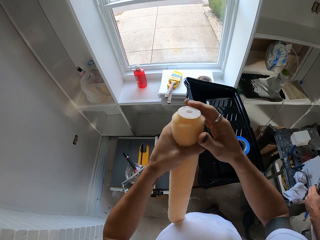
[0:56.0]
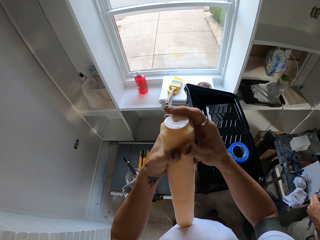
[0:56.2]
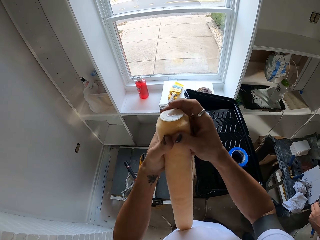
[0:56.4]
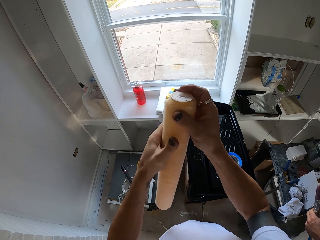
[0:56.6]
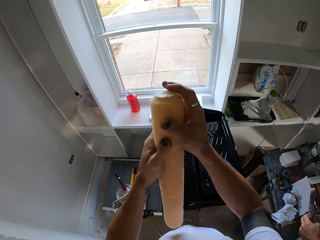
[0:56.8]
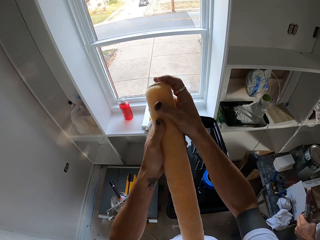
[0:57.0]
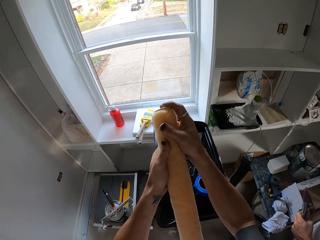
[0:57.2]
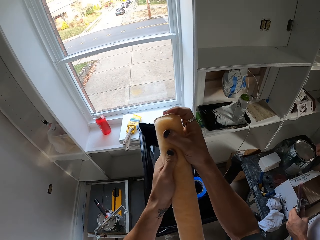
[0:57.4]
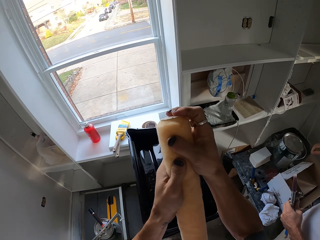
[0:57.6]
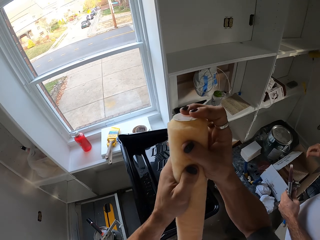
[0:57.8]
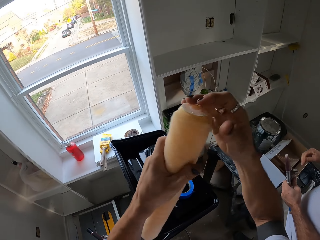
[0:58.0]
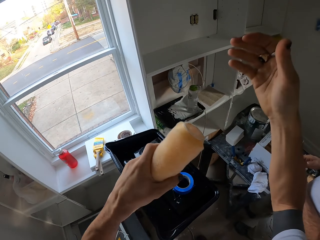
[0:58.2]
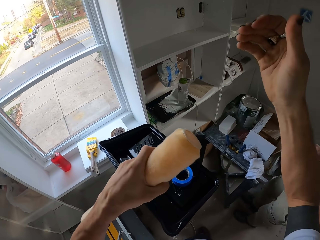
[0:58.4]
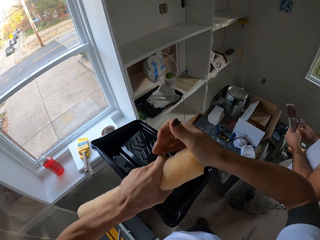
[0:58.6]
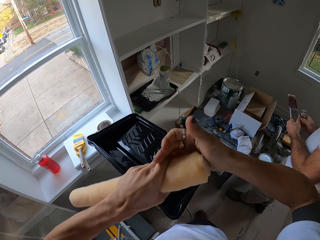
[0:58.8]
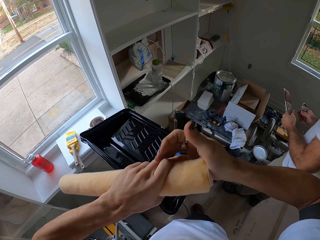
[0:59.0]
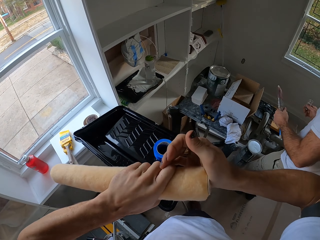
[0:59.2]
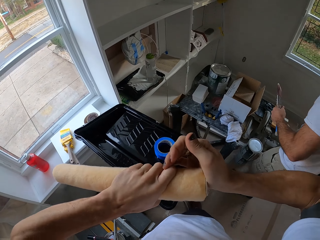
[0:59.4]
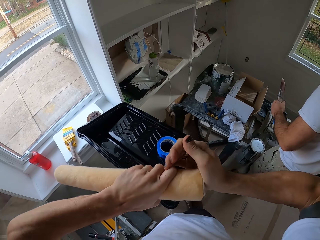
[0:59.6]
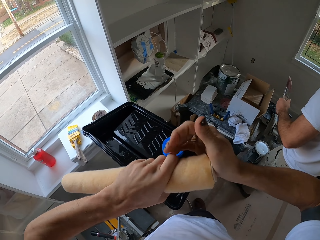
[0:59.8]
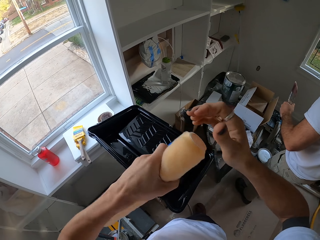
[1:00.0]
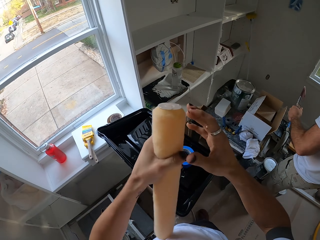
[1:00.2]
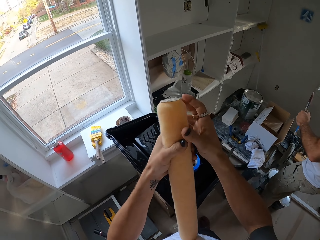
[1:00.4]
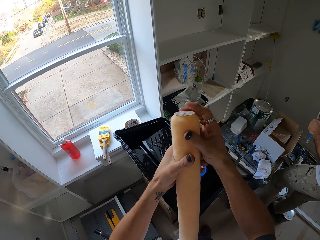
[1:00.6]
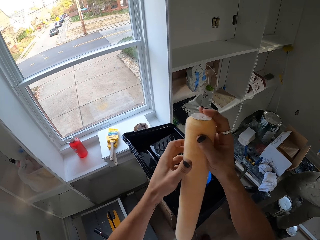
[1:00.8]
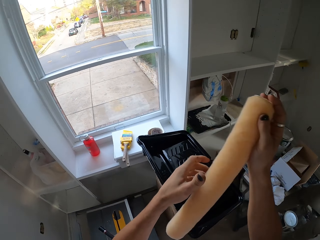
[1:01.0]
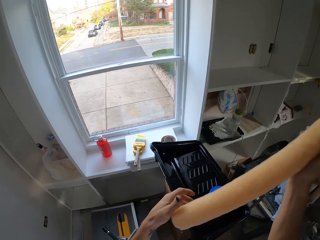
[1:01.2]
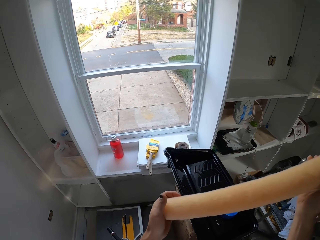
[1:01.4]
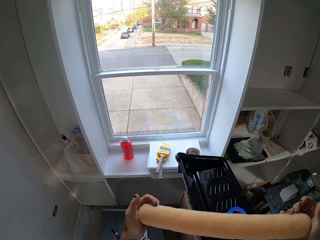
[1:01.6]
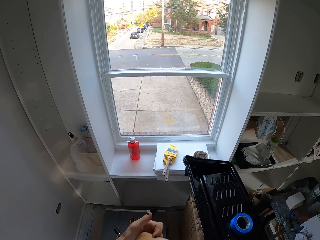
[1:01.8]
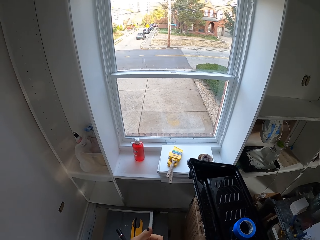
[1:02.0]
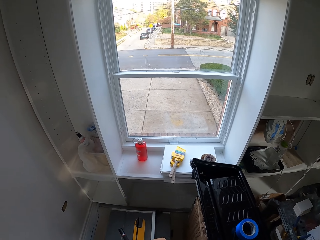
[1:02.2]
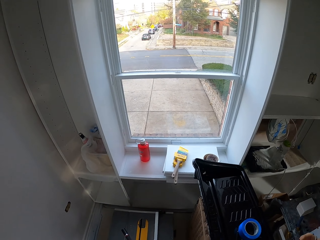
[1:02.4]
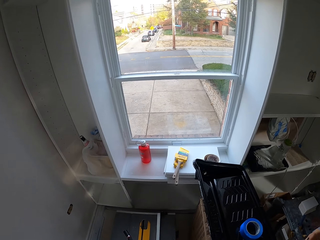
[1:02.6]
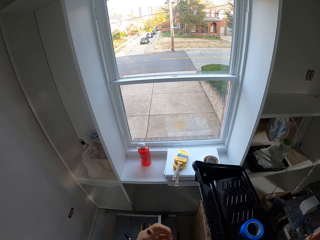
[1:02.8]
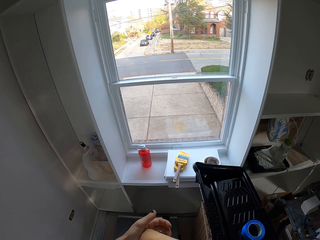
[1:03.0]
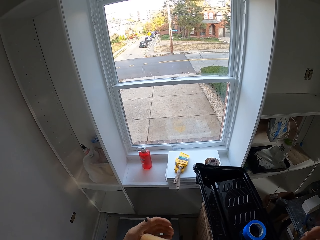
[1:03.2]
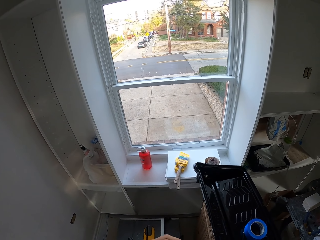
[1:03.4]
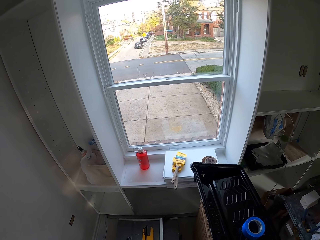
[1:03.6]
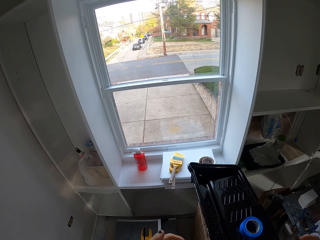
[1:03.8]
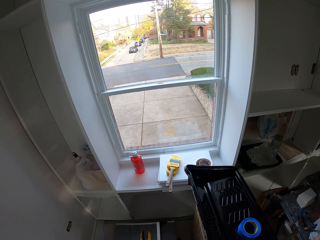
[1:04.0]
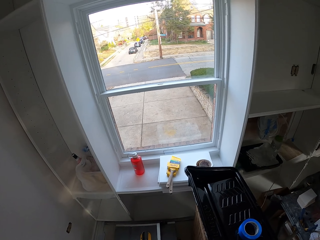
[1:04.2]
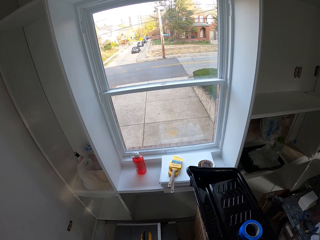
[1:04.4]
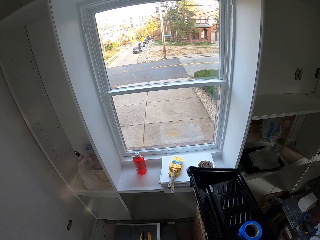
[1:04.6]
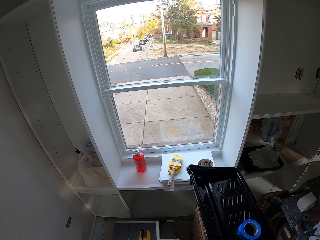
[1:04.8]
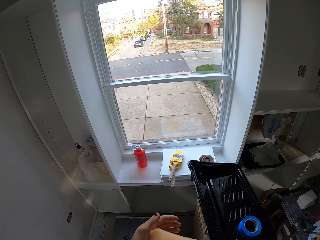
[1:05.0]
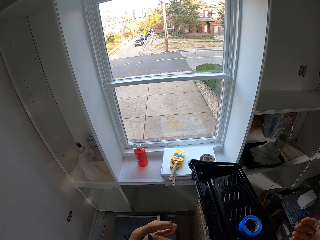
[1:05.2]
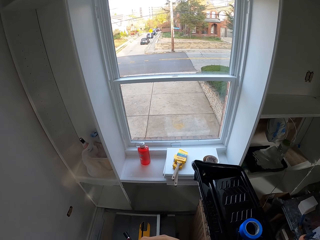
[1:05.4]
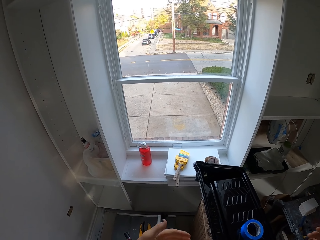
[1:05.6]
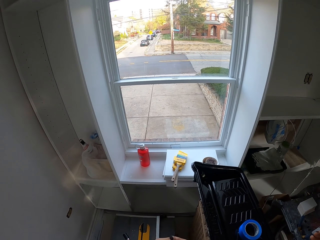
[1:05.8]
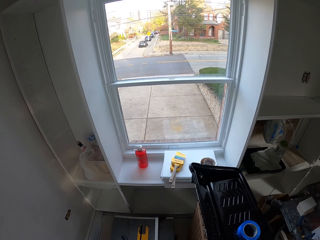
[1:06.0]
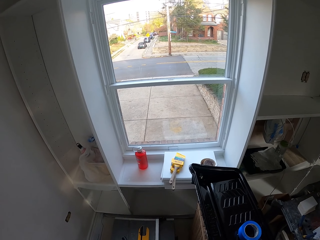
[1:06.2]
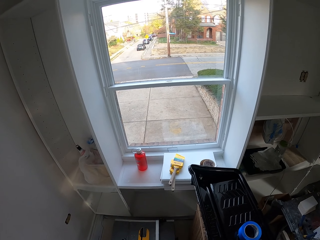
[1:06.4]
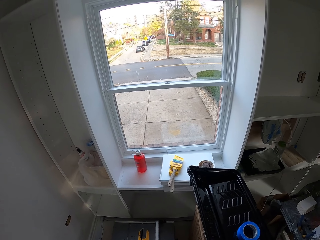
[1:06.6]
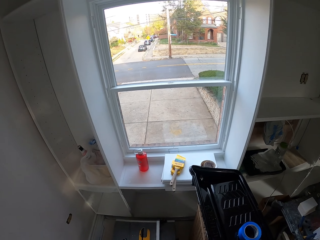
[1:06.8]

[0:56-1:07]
A man walks around the house. The man holds the paint brush. The camera wearer fixes something on the paint roller.

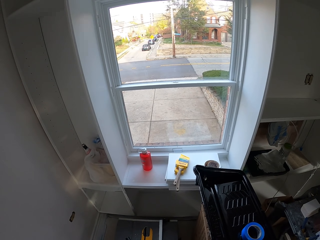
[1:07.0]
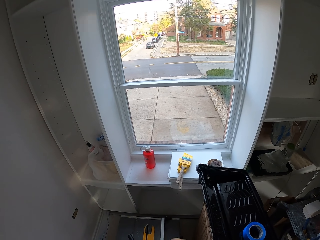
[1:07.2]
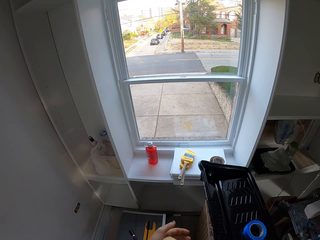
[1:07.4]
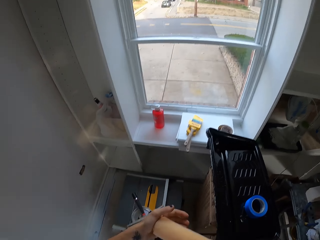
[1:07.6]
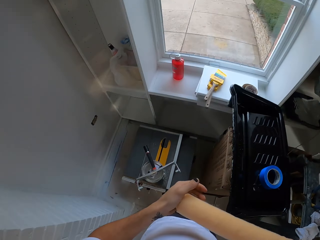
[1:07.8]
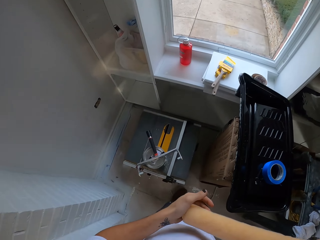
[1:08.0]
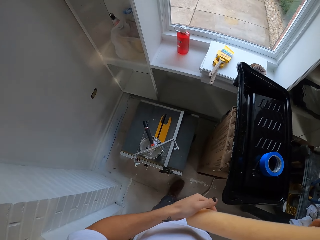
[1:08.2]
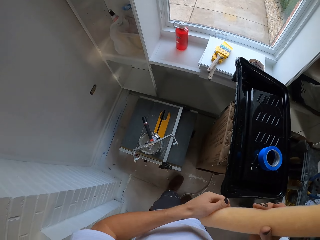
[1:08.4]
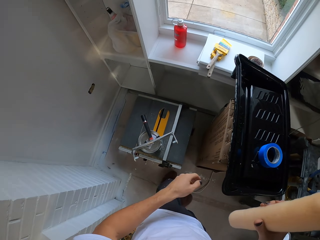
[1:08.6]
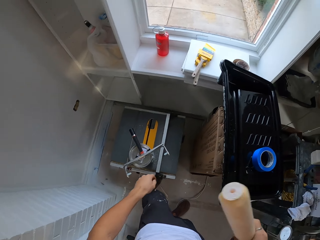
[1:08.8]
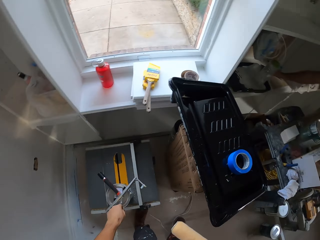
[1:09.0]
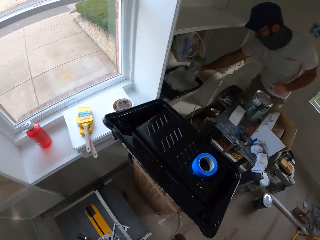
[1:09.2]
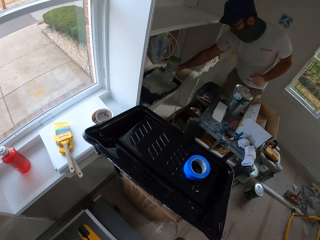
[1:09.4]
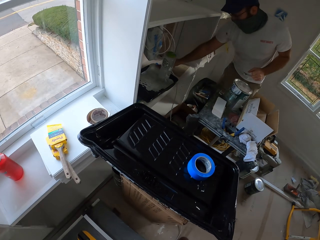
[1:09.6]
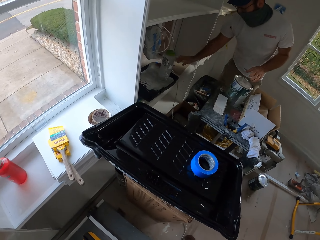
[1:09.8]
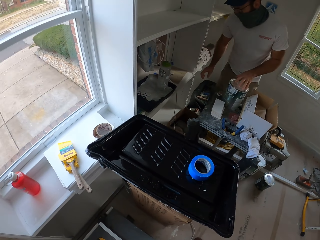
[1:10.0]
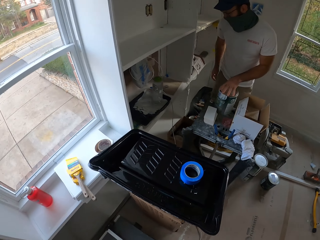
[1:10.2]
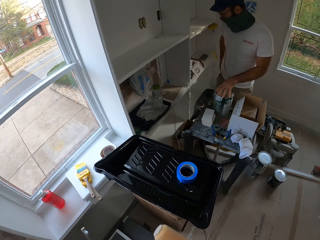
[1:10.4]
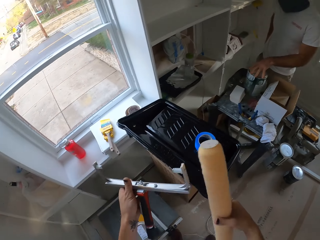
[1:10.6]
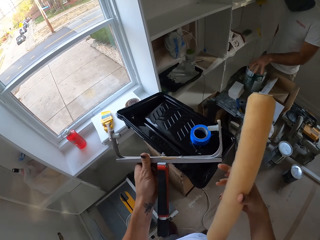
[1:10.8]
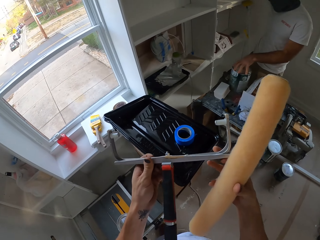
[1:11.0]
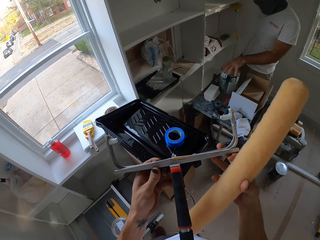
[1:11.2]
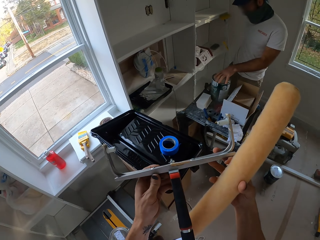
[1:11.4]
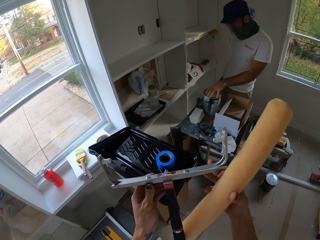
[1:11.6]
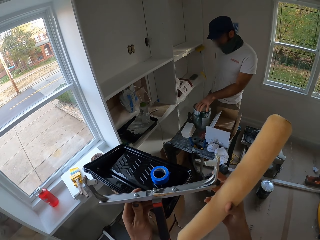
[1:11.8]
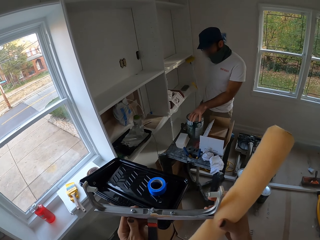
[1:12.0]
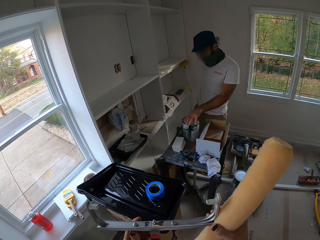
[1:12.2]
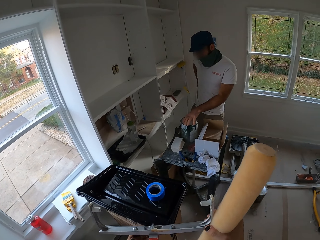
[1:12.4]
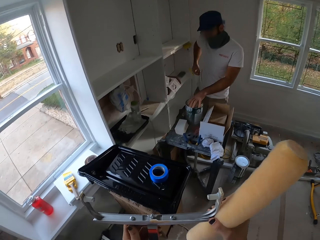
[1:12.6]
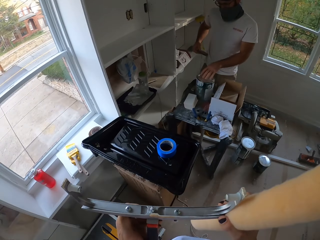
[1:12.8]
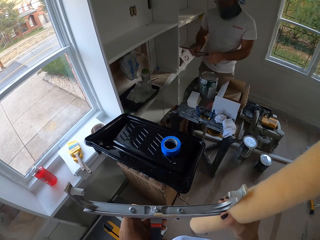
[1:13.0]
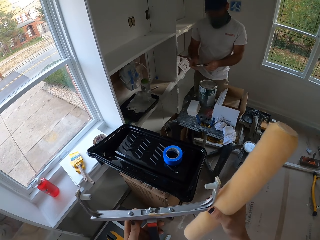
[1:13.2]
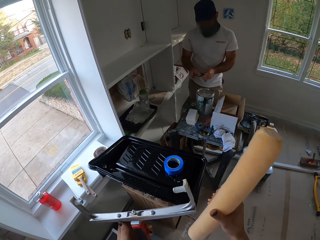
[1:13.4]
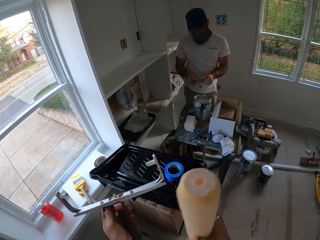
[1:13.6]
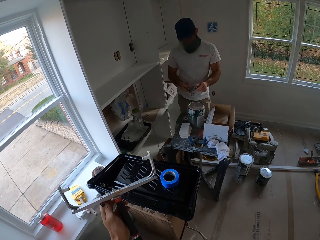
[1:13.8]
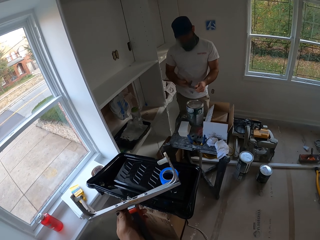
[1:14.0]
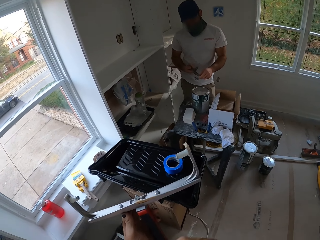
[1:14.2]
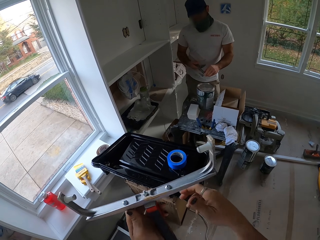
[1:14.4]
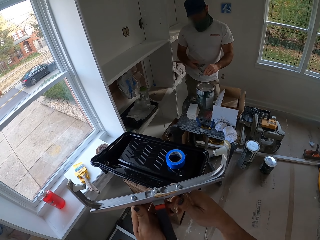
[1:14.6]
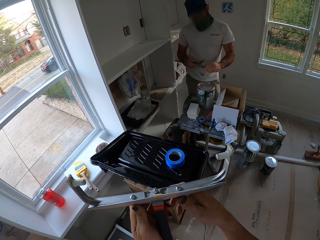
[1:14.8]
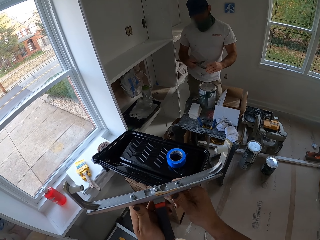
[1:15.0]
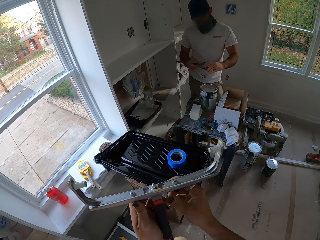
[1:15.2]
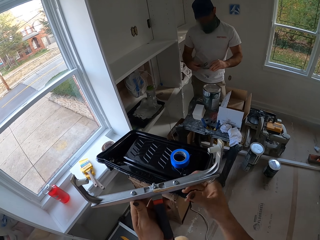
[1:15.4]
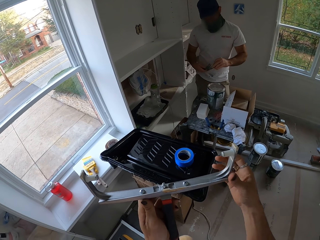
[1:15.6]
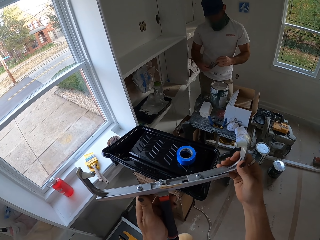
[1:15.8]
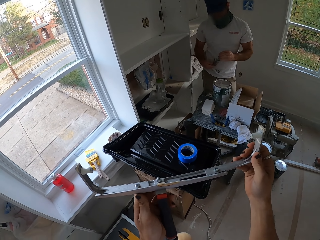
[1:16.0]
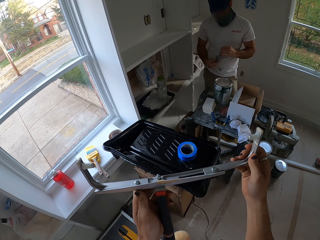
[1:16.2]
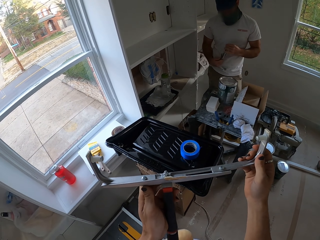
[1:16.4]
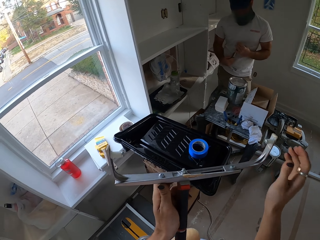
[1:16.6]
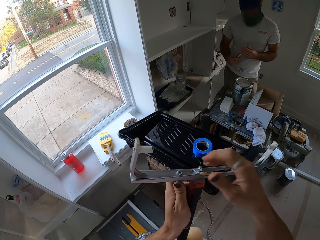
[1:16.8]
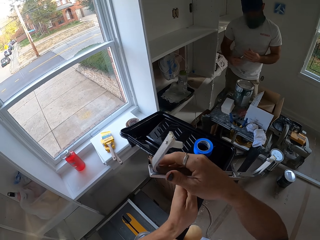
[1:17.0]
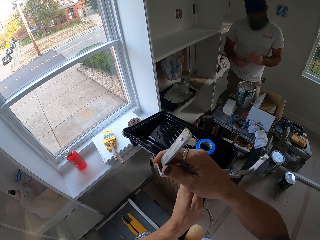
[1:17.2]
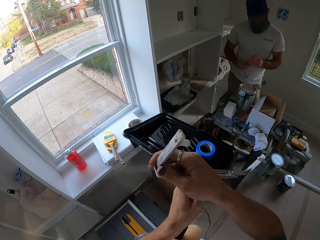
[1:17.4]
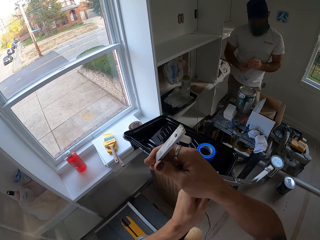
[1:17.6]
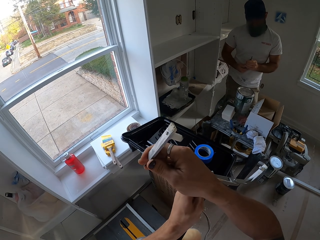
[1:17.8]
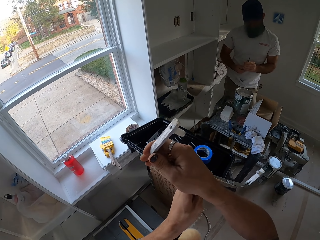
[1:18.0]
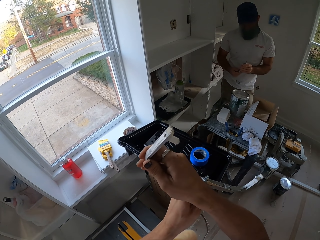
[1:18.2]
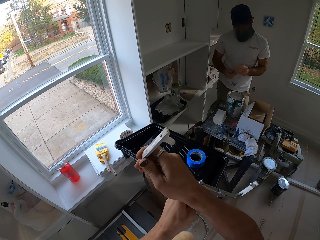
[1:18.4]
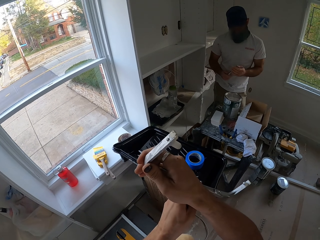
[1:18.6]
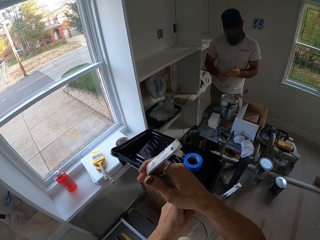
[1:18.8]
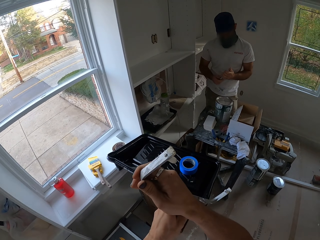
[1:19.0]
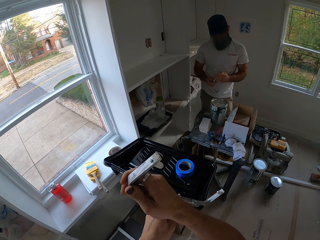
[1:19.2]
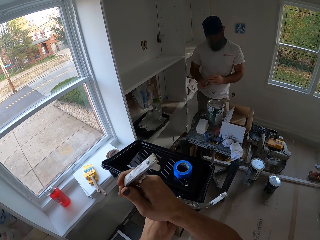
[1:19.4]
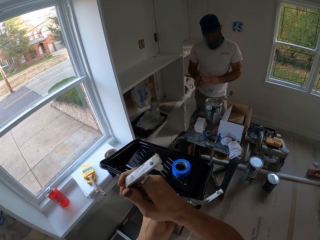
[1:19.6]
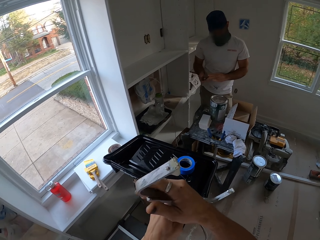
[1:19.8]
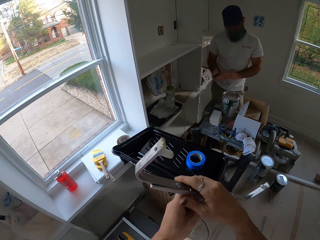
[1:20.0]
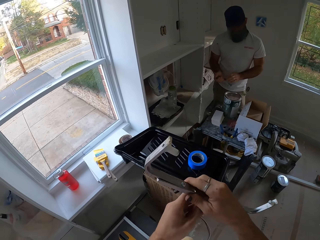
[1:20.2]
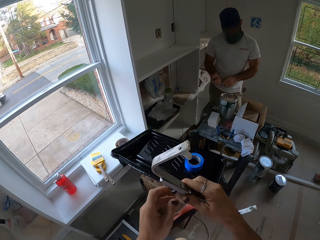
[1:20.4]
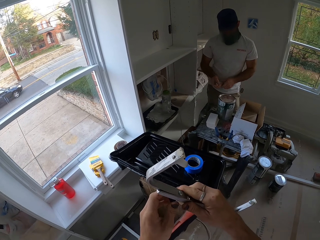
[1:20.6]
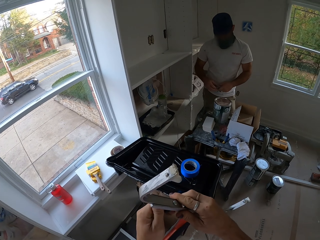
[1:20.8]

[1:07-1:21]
The camera wearer picks up the roller handle. A man touches something. The man opens the paint can and holds the paint can. The camera wearer holds the roller handle. The man picks something from the pocket and holds something. The camera wearer loosens the roller. They pull something and adjust the roller holder. The man holds something on his hands.
